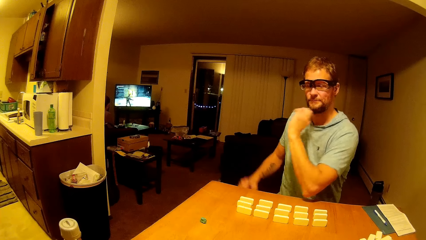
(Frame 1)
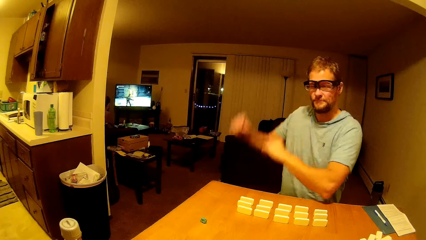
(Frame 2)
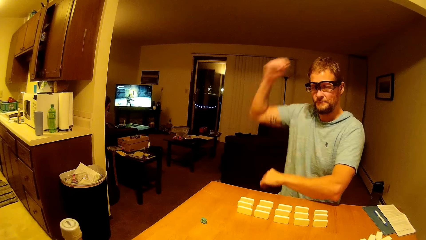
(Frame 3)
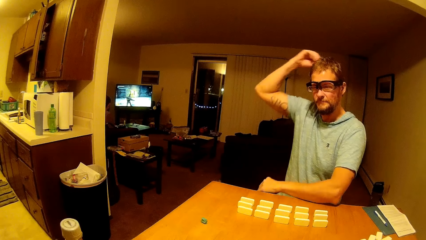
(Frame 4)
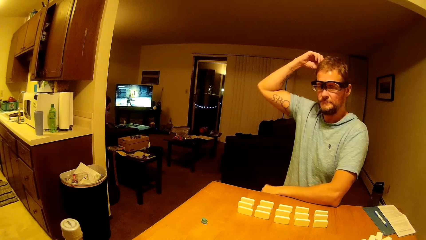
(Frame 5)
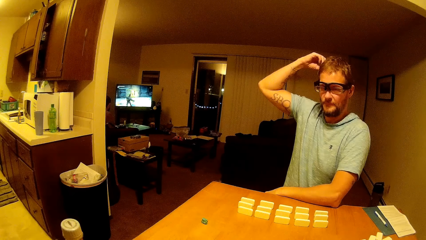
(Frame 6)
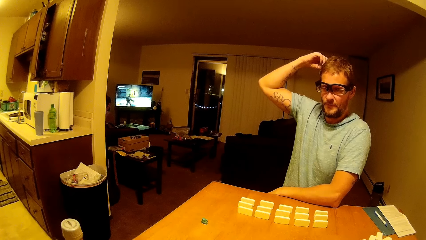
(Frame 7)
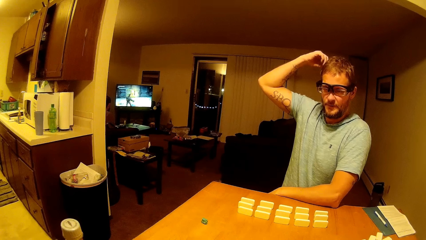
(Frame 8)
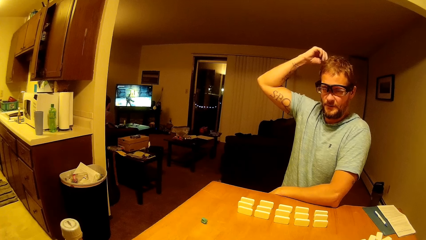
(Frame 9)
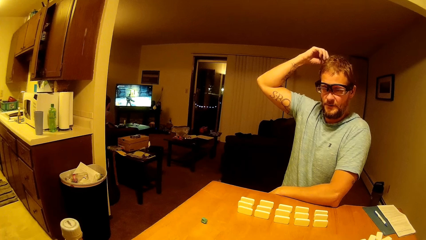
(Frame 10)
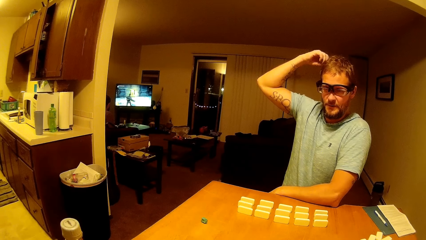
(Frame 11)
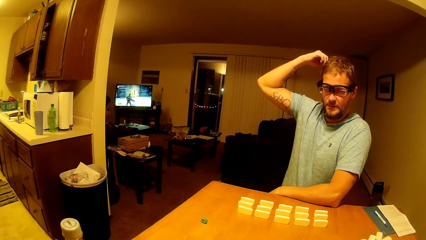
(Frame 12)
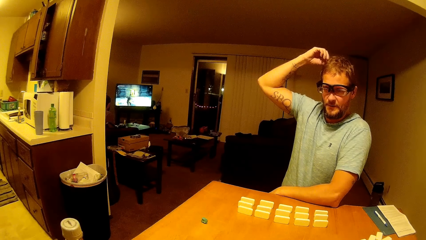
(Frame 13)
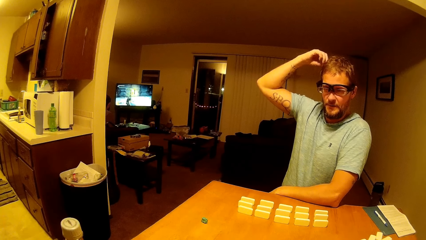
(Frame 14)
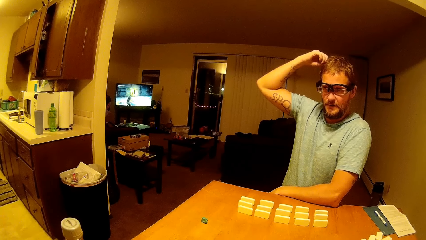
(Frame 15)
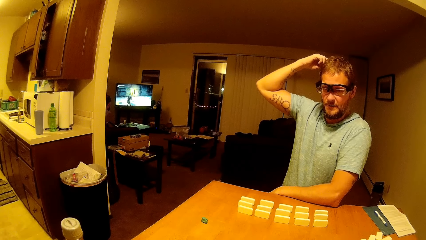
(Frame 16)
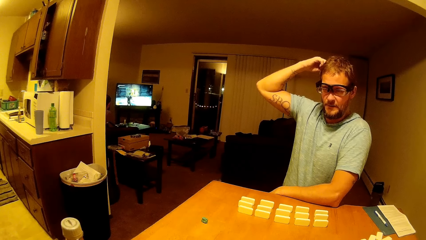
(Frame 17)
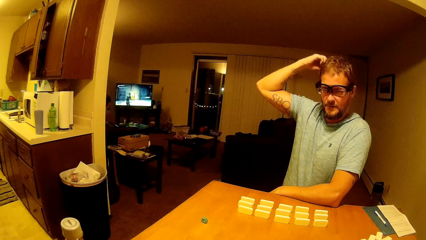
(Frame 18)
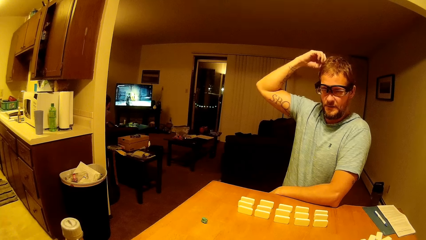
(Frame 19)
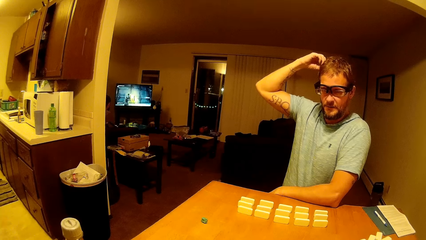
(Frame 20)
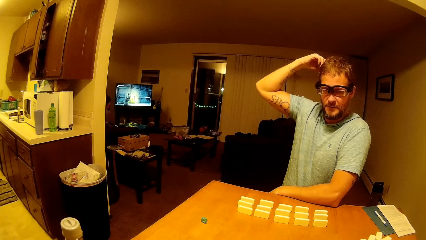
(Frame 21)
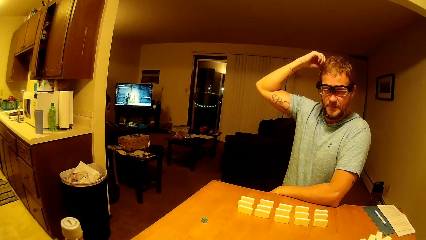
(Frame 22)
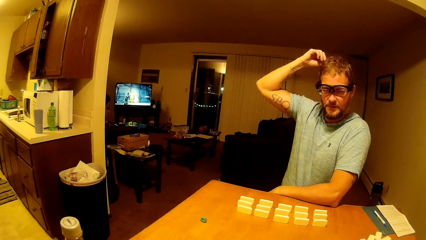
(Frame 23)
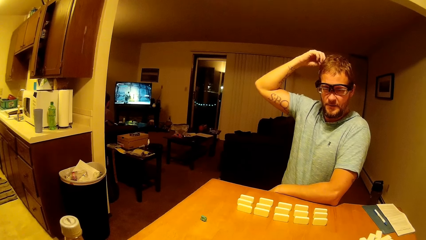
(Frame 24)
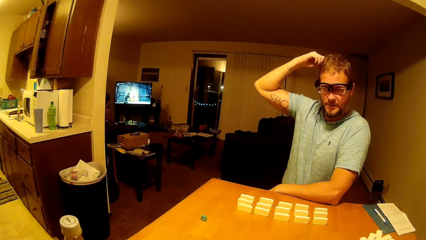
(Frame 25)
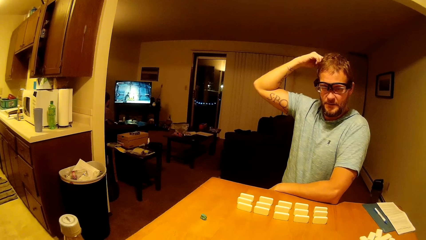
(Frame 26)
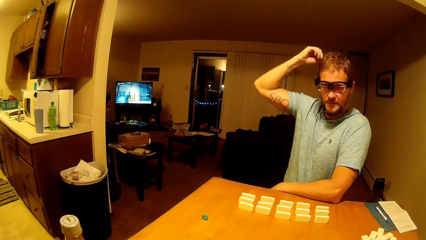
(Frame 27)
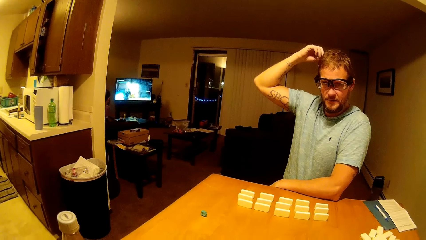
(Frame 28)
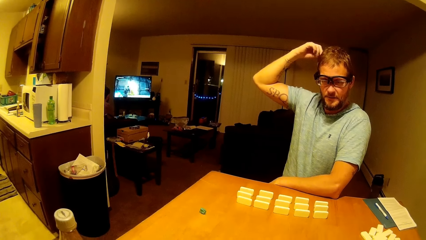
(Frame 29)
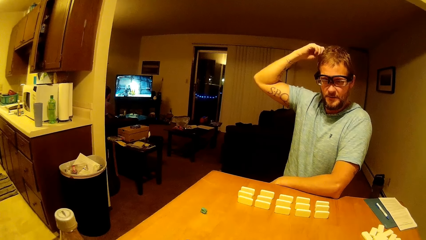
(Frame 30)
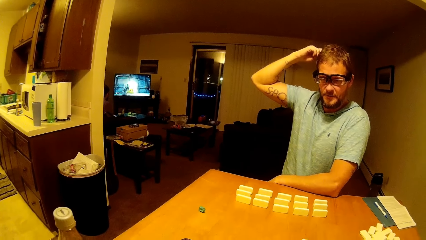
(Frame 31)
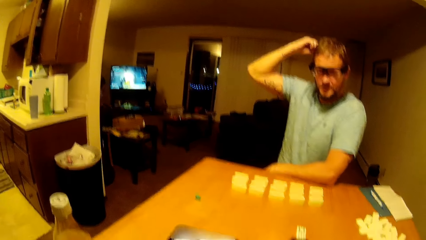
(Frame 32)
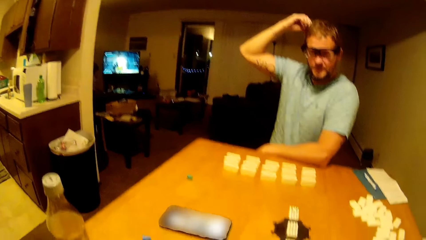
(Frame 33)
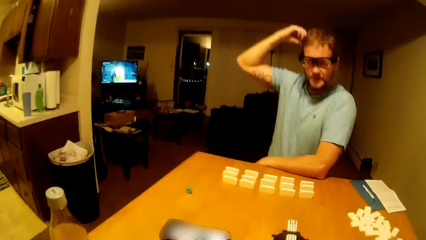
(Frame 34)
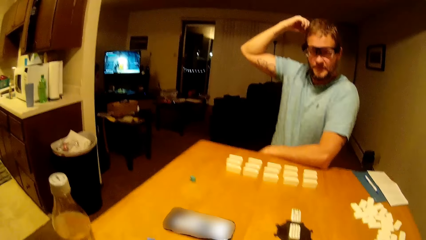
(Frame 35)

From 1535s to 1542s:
A man touches his hair.

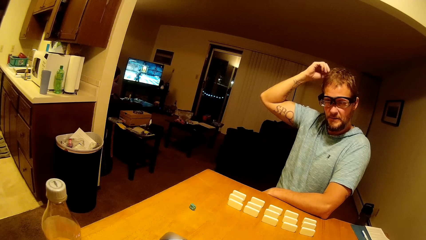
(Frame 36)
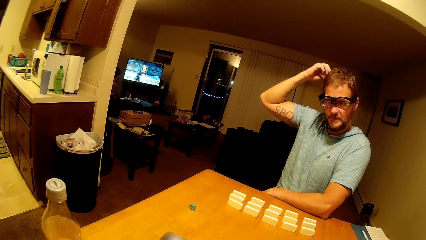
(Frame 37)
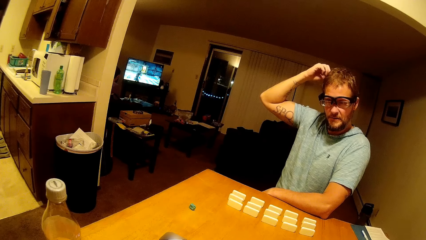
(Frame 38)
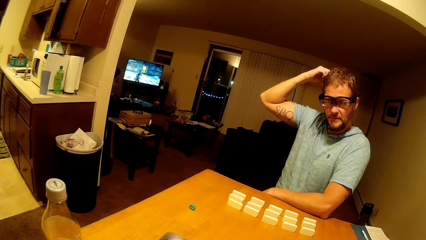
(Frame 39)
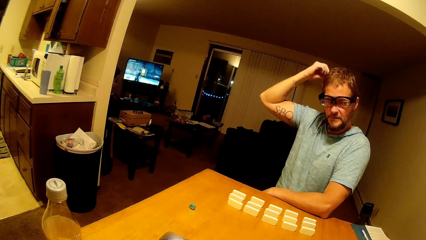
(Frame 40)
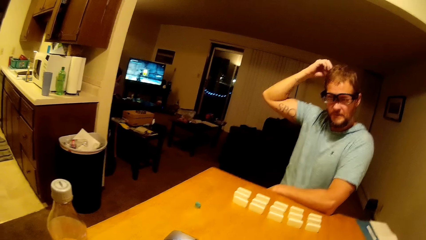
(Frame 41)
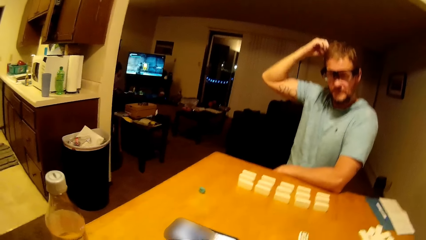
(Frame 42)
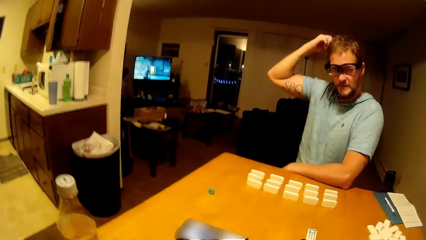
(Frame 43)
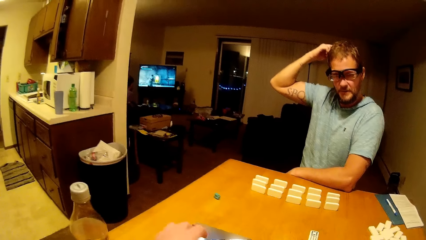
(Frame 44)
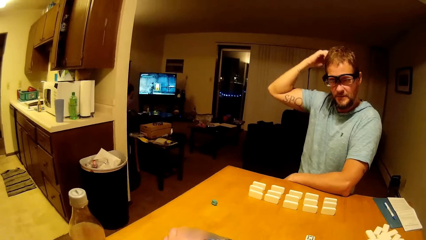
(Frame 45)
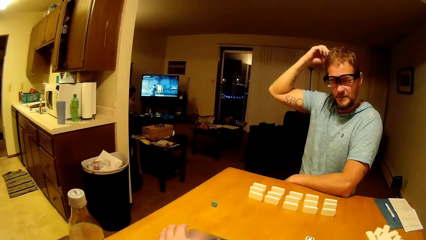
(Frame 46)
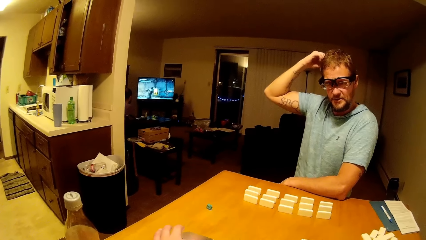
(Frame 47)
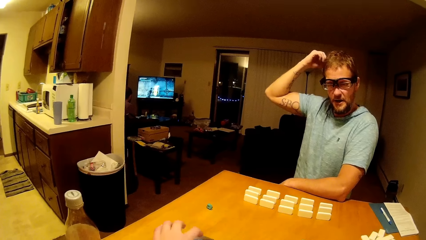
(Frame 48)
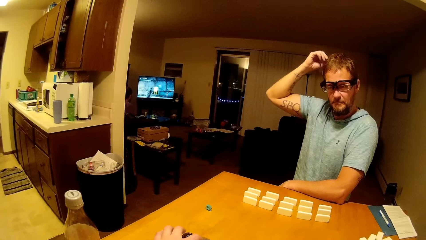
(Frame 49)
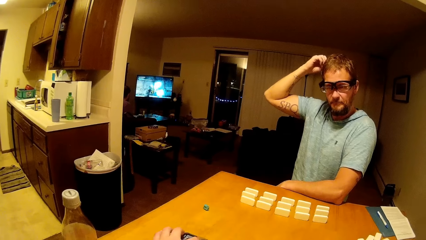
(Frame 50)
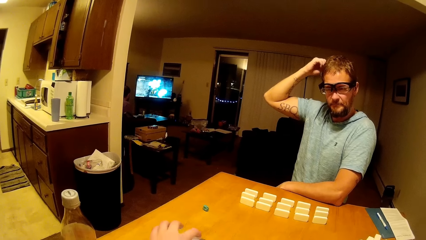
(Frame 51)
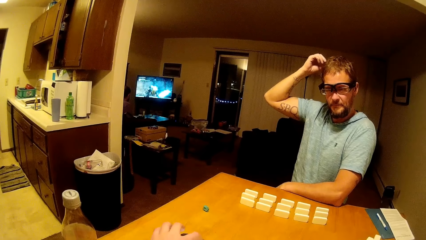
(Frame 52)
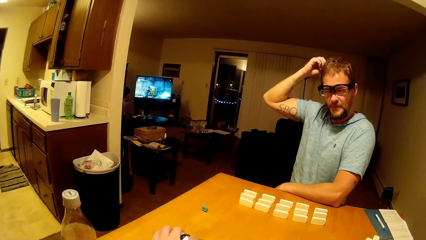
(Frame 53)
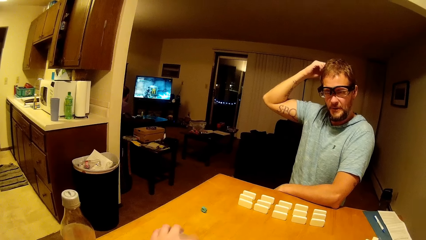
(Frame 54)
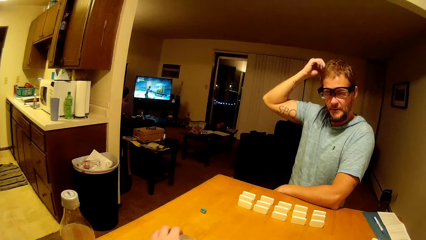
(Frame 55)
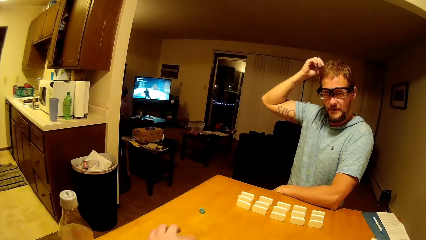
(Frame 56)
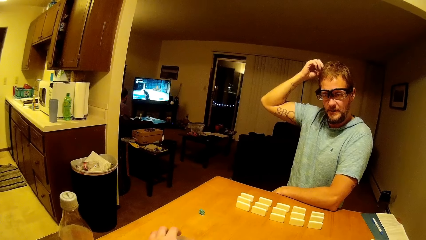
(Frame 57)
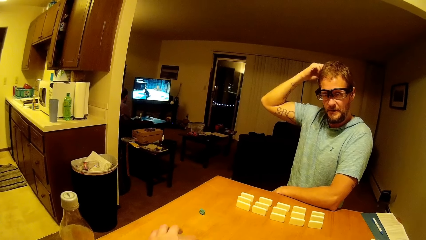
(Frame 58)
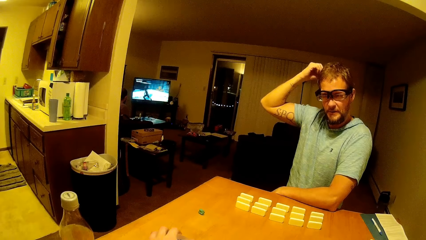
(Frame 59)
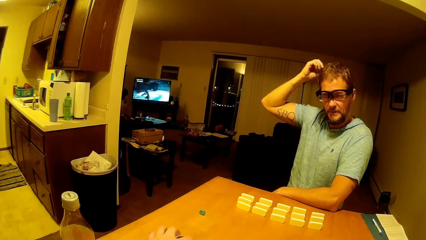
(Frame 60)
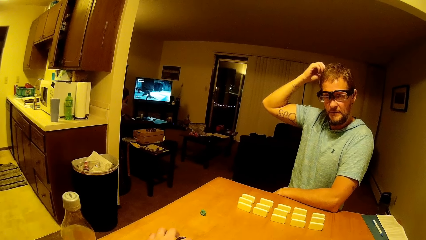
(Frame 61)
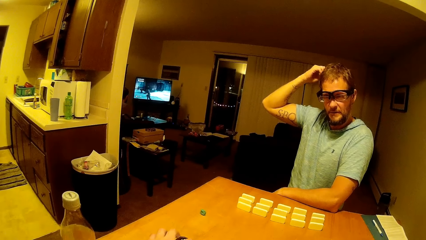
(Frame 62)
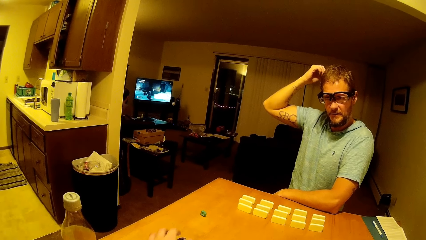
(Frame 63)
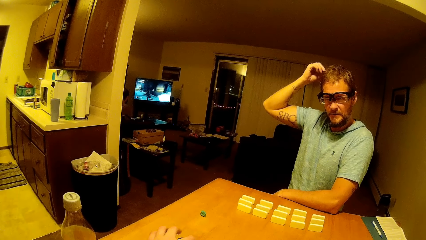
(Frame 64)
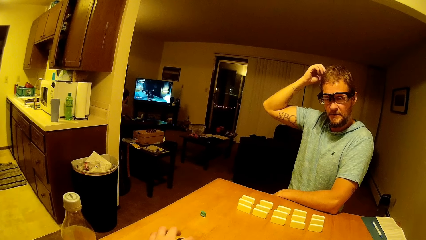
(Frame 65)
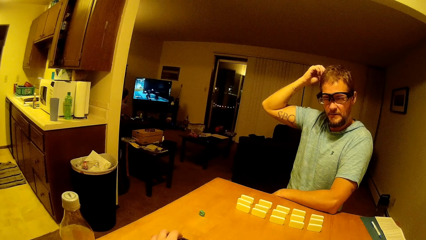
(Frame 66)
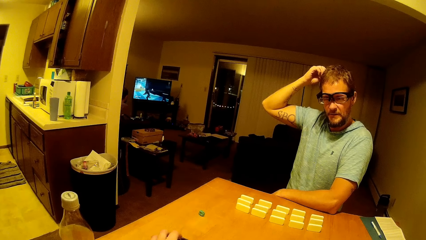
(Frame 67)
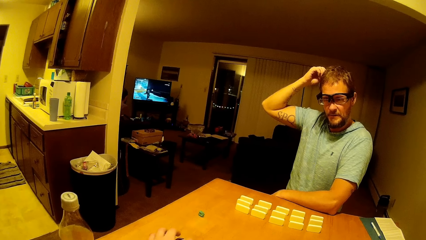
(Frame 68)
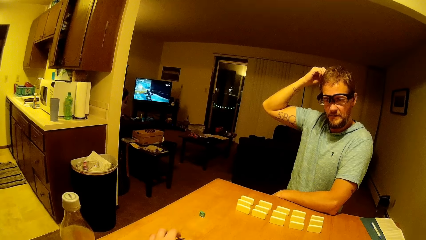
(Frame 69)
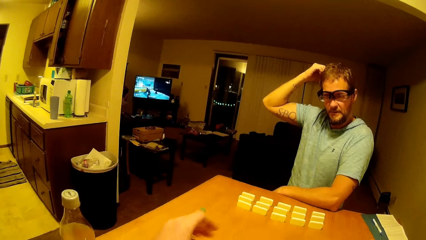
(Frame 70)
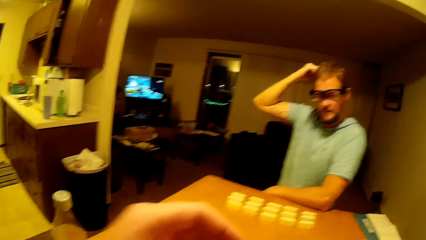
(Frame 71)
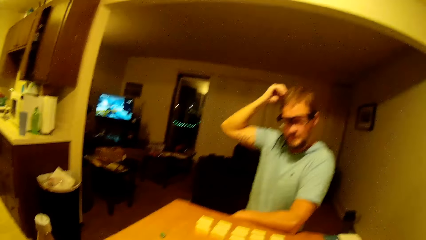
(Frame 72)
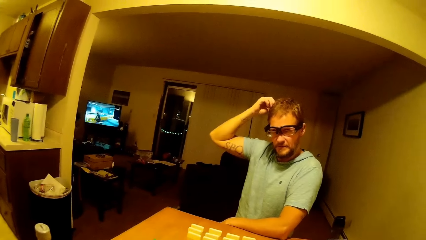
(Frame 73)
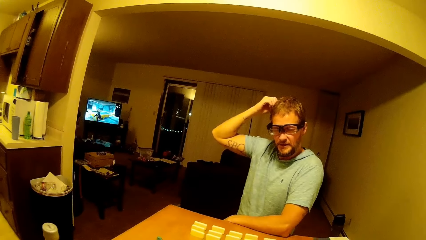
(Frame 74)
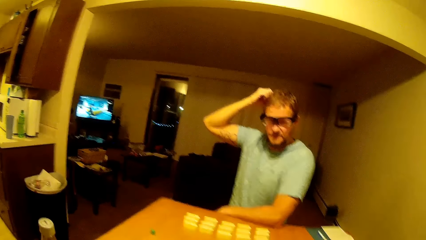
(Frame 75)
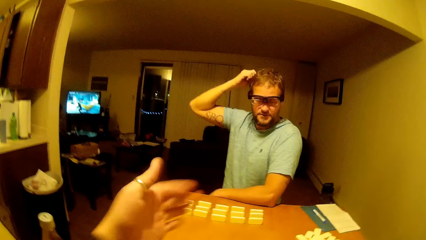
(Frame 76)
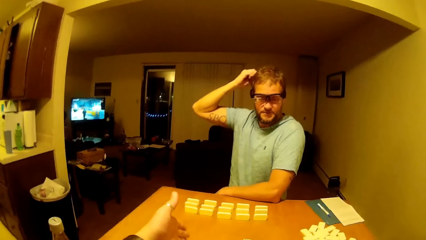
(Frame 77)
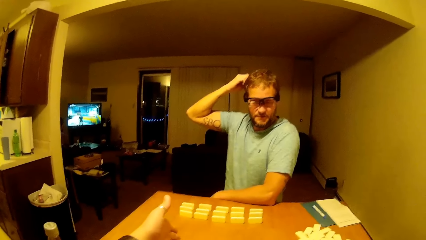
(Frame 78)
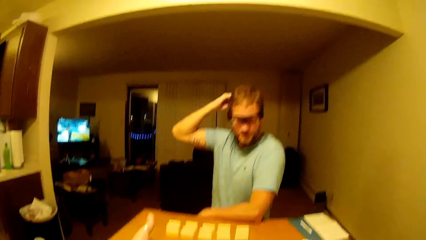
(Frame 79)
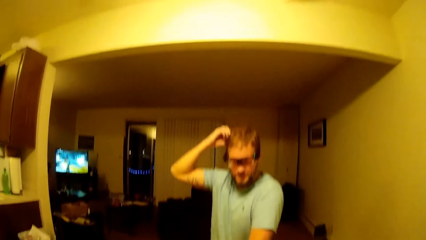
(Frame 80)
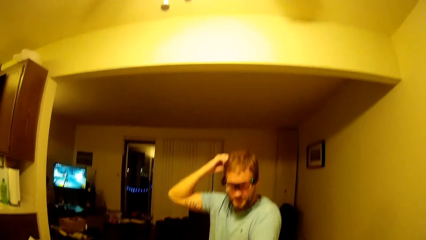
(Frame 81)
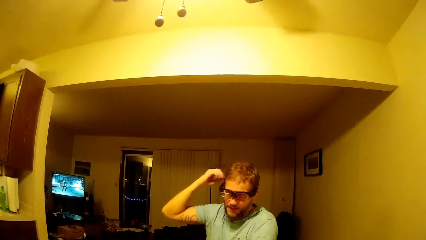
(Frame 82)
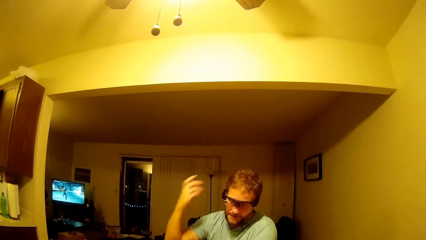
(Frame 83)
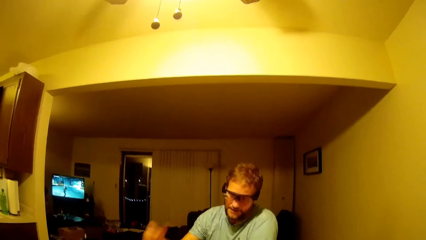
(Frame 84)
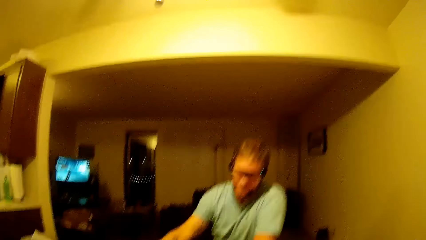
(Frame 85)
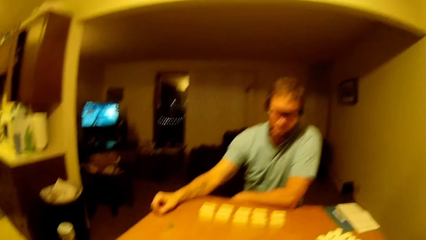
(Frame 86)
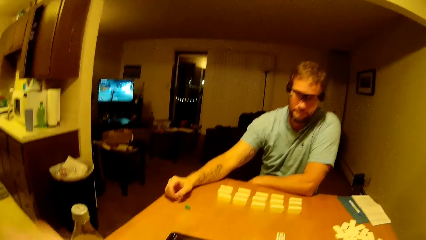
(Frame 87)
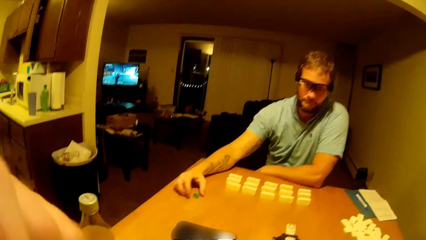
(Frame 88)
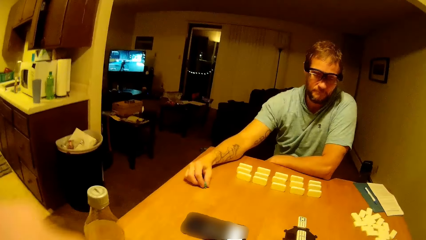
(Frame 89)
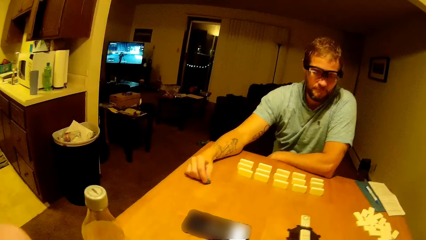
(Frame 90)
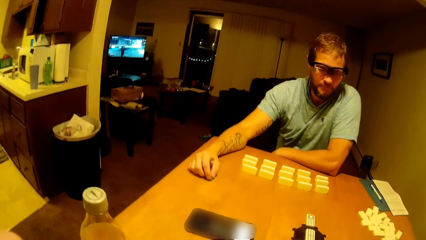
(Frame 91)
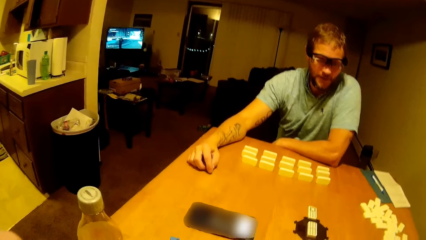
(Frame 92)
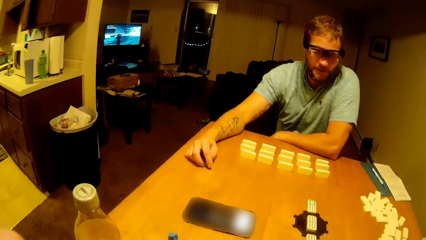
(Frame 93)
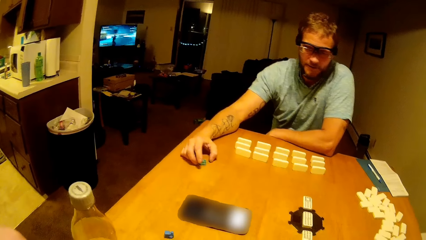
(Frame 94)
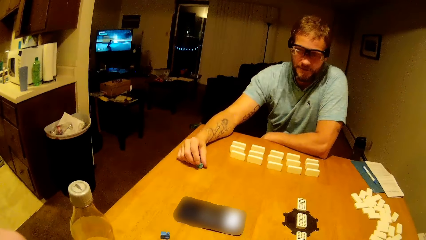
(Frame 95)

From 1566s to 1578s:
The camera wearer presses a phone. They talk to a man.
